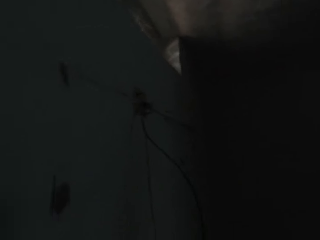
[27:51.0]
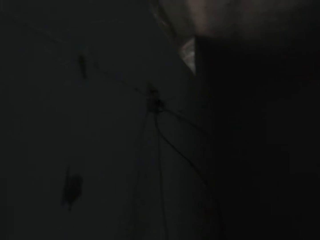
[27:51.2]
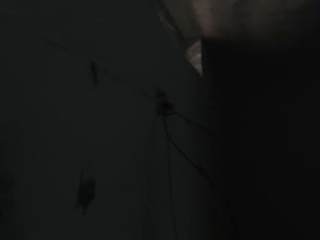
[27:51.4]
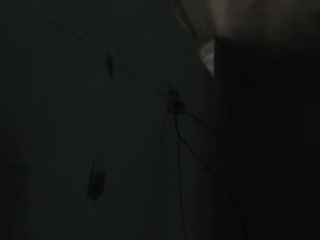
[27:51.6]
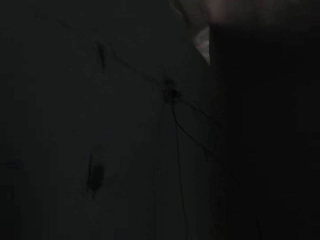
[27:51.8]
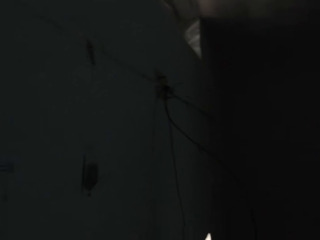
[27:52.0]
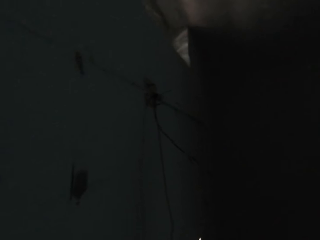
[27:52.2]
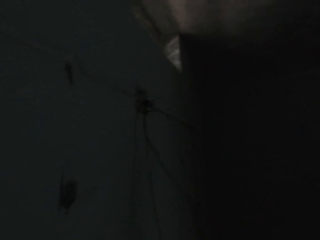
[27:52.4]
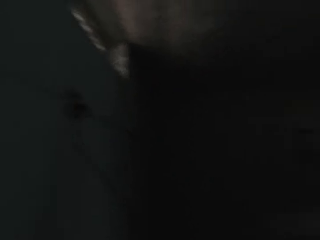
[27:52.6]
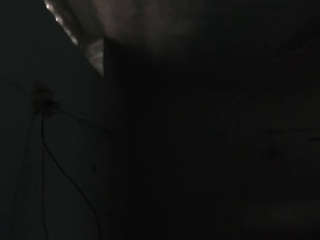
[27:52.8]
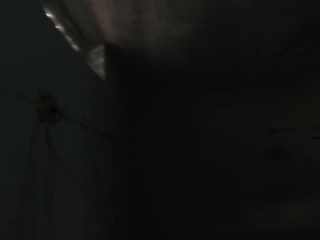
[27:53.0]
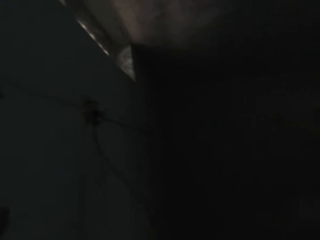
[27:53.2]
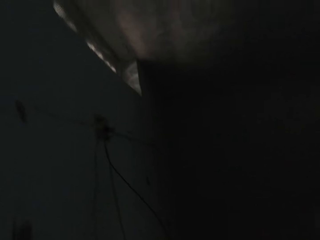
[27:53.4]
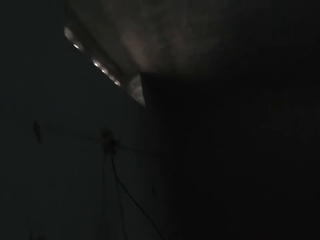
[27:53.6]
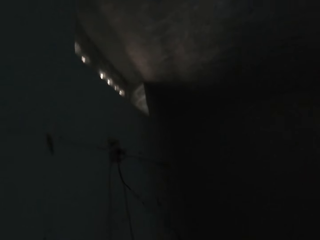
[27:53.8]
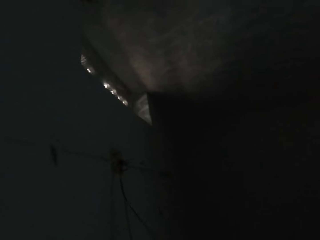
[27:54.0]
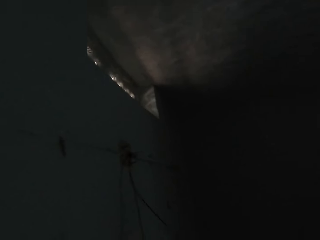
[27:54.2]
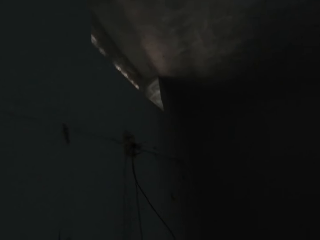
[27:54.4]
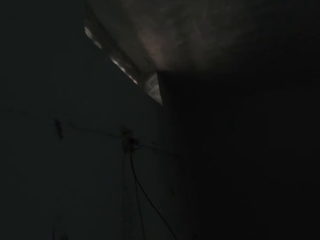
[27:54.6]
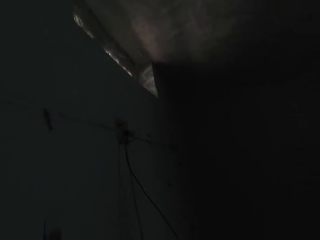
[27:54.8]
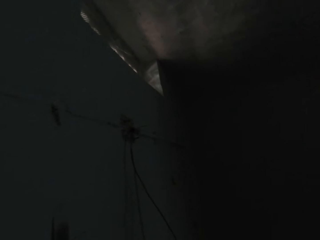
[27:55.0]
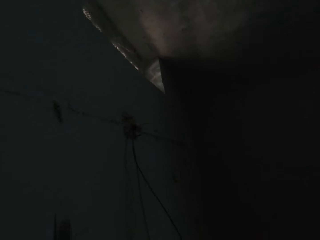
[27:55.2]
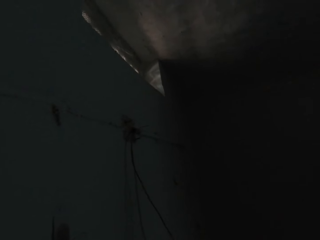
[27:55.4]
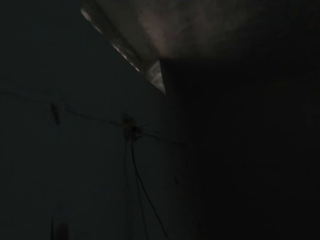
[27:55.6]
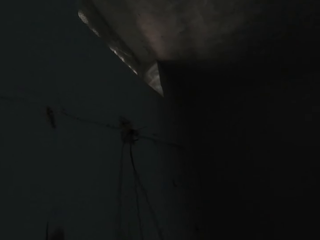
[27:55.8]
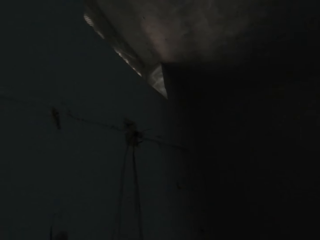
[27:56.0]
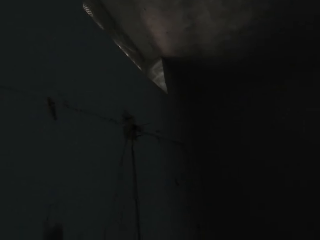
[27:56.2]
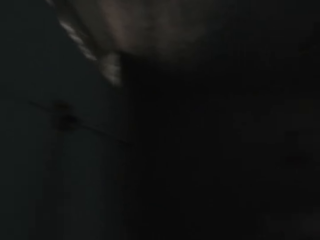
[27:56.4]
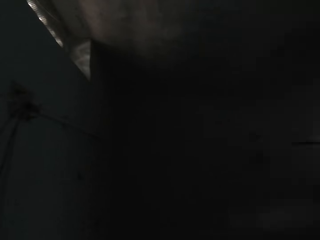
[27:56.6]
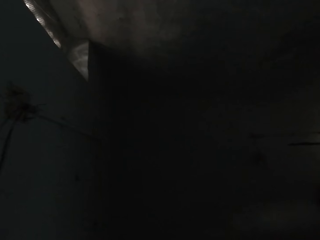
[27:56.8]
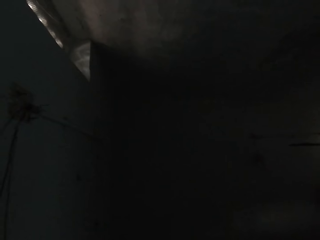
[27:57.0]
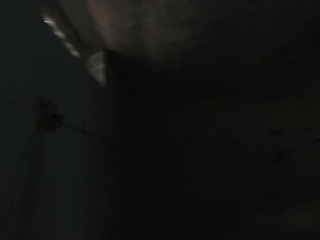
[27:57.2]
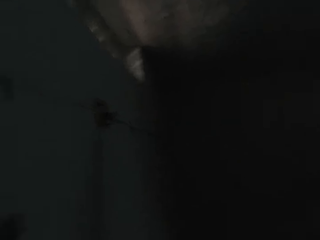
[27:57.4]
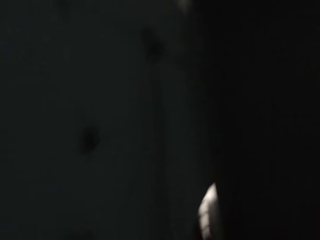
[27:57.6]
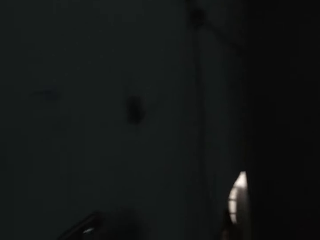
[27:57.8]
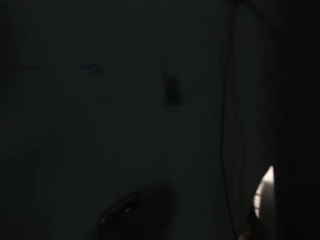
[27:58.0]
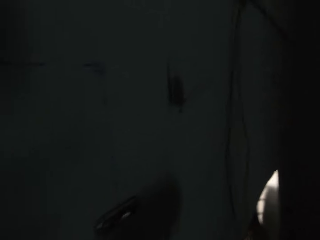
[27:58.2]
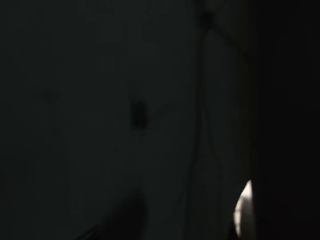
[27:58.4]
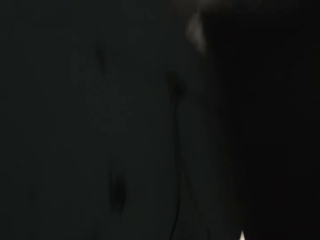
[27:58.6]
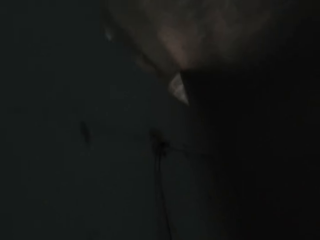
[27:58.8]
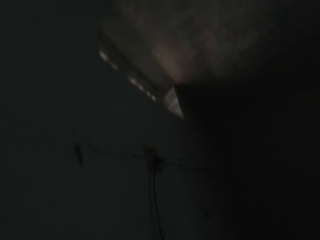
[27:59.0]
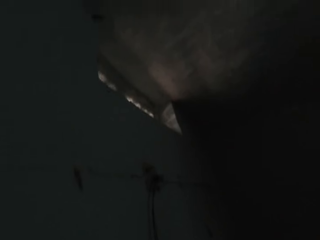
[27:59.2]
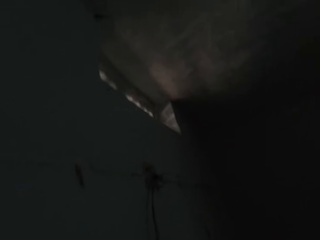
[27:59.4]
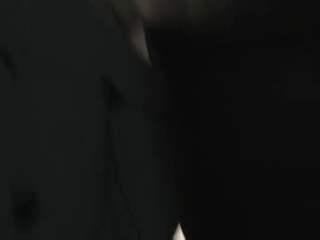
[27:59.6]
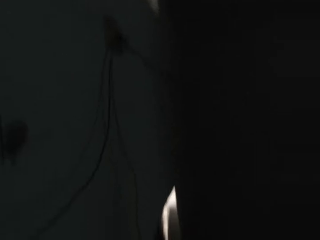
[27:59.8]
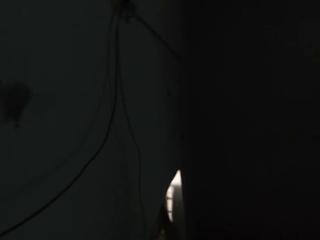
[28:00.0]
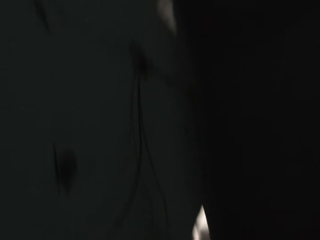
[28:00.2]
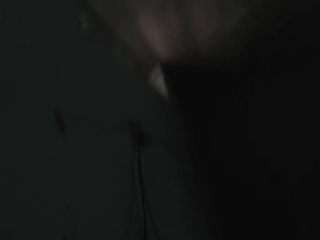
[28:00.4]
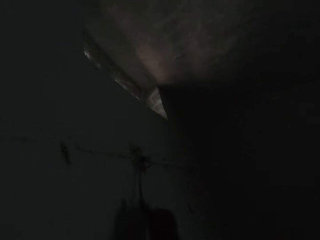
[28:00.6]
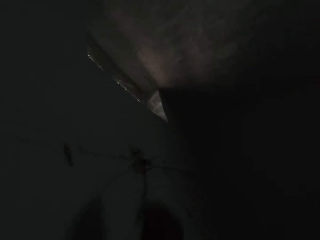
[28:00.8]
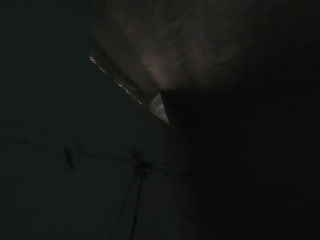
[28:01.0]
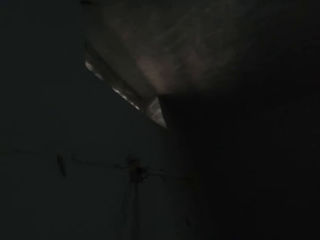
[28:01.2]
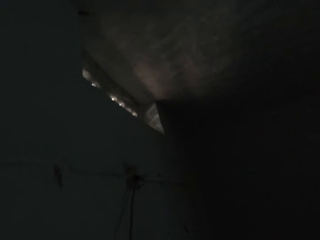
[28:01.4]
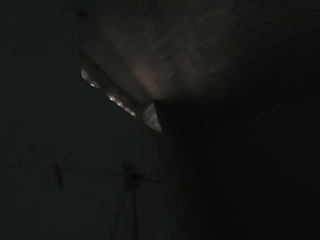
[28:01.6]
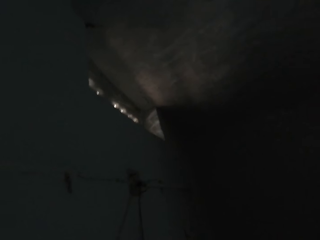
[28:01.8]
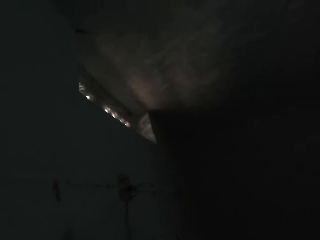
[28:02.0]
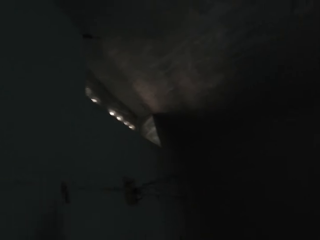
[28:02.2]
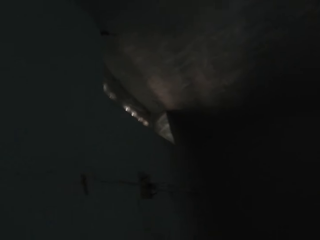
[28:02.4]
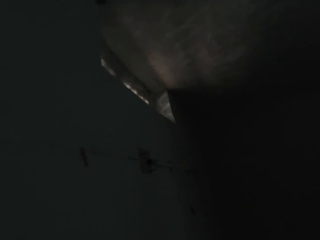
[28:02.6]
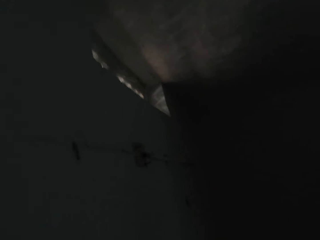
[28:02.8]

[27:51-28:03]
The camera wearer drags the wire on the wall with his right hand.

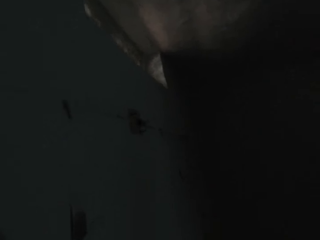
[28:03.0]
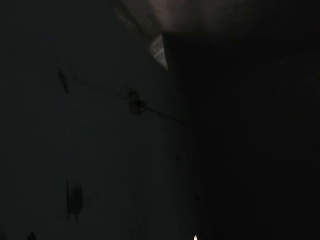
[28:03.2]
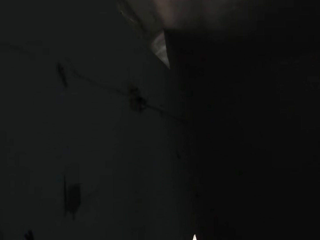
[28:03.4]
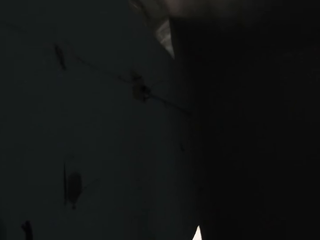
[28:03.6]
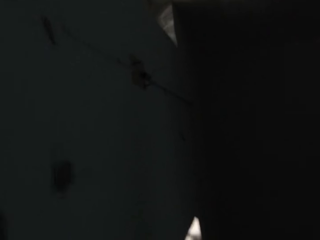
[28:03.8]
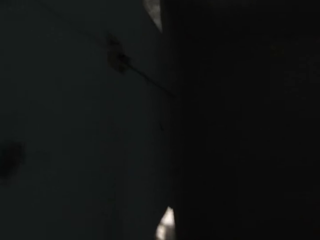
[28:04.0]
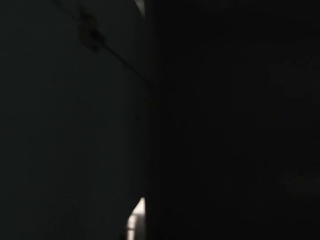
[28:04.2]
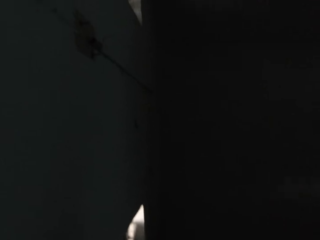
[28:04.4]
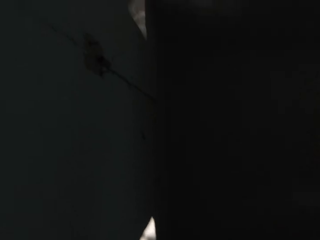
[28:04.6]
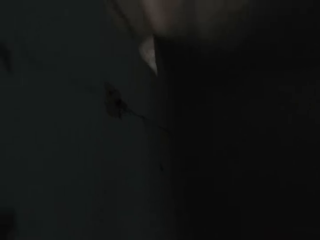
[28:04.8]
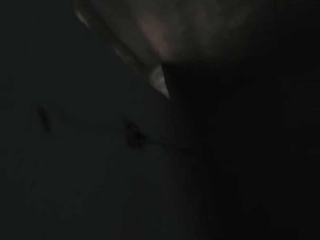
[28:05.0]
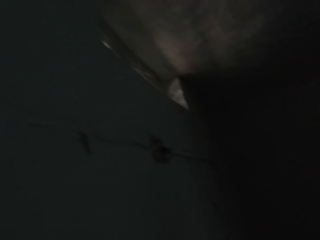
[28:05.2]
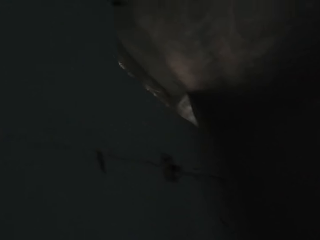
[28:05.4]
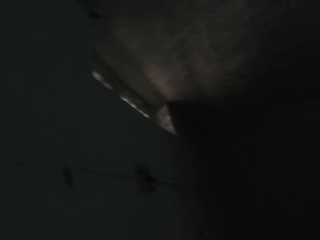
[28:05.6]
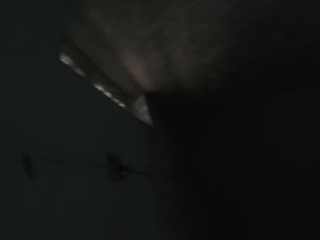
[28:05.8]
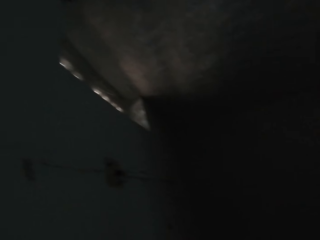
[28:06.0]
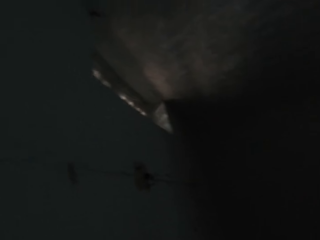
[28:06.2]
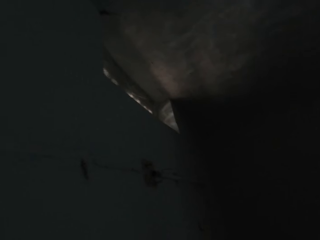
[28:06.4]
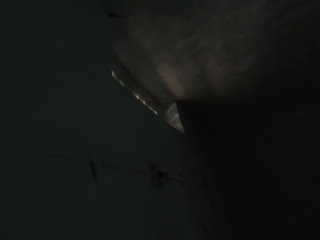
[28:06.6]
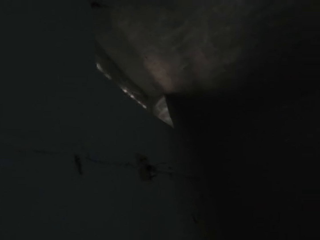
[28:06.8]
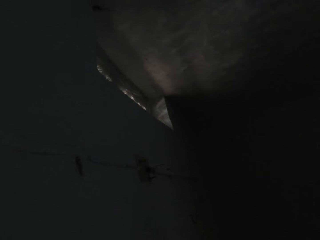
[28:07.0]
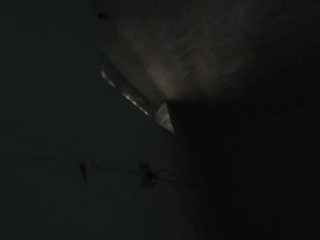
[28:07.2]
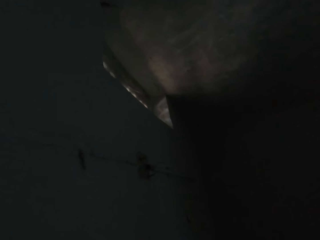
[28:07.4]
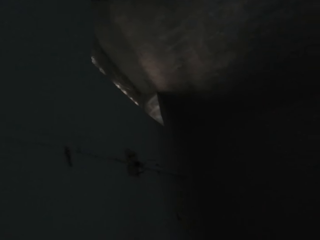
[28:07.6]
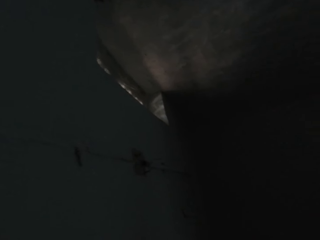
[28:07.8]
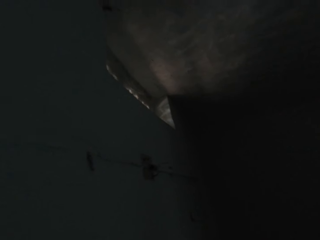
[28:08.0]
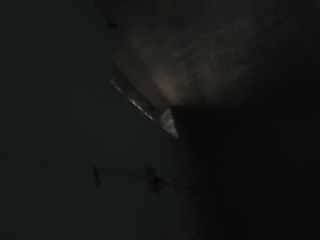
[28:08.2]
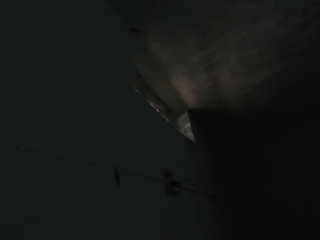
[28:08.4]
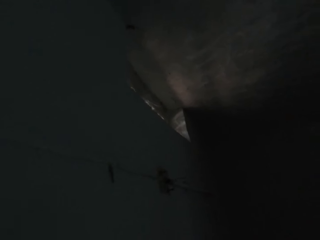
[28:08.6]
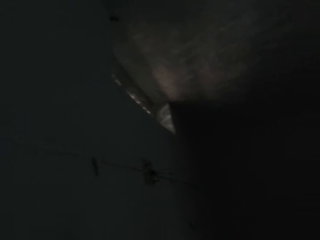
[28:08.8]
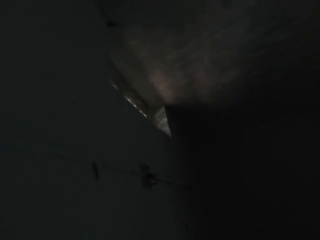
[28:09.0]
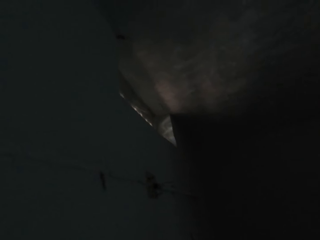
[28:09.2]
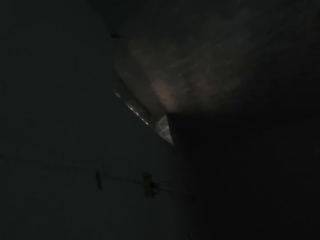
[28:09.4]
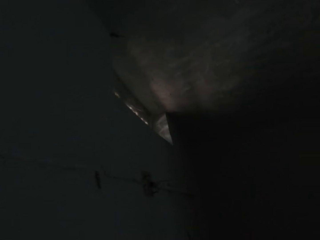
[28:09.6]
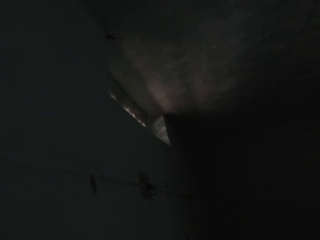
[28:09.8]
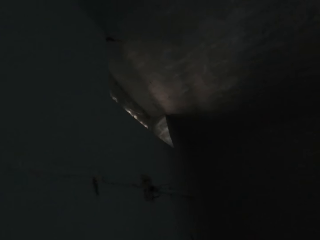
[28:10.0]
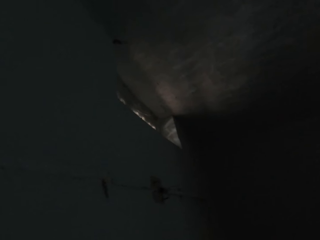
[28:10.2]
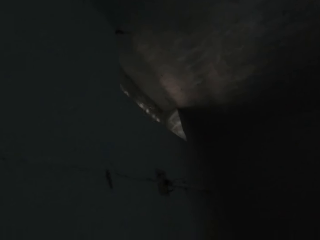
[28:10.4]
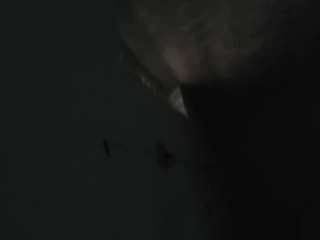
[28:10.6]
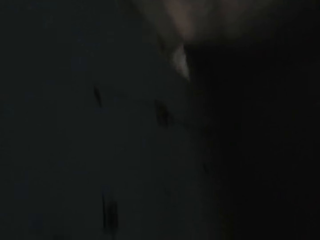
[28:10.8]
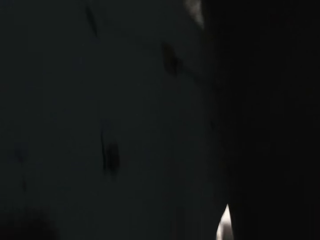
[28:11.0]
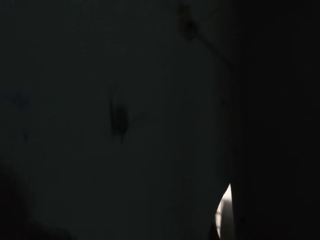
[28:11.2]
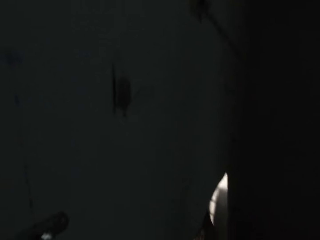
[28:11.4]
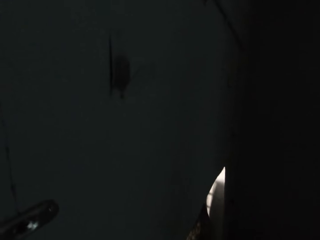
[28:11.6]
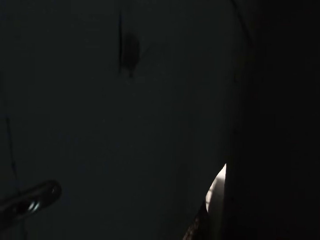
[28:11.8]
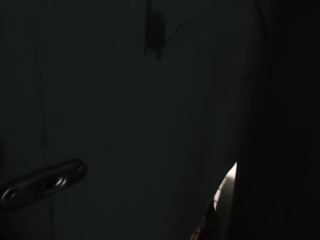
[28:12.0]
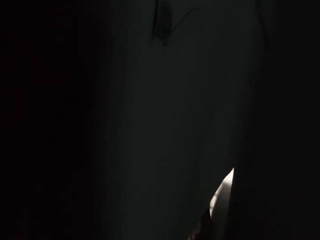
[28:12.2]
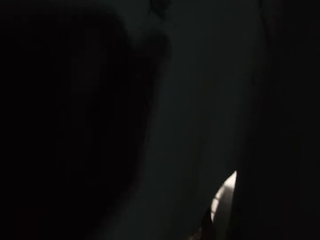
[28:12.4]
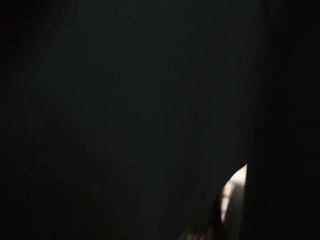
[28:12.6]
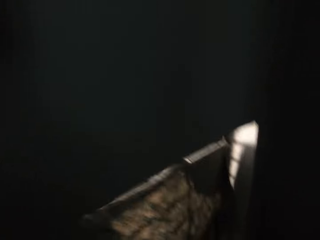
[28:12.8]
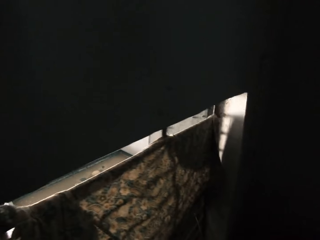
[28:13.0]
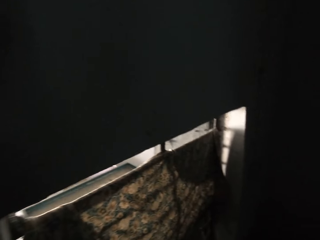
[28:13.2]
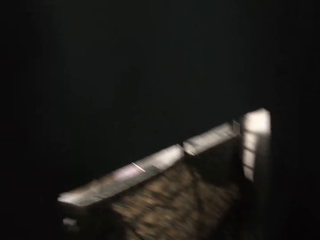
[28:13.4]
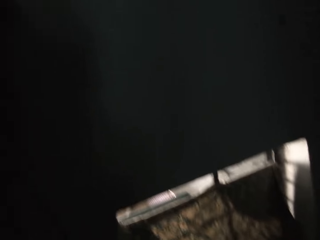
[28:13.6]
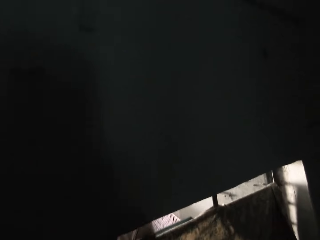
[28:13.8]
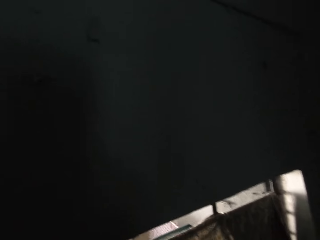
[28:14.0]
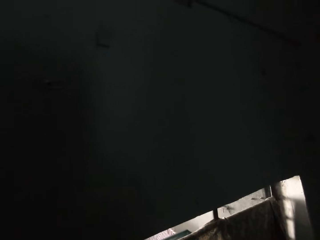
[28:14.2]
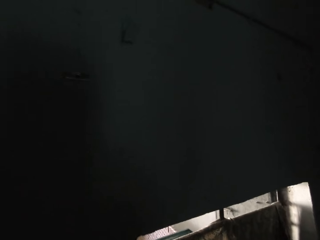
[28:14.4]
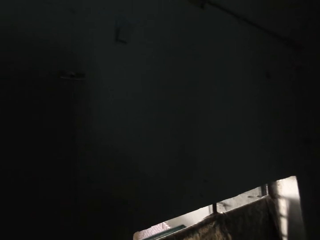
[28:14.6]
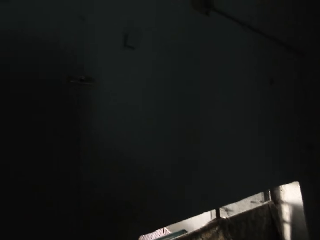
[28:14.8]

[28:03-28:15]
The camera wearer drops the cable.
